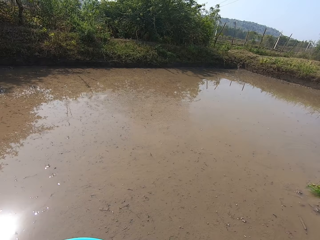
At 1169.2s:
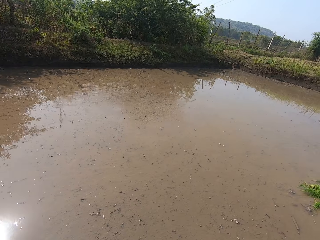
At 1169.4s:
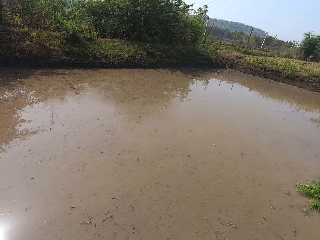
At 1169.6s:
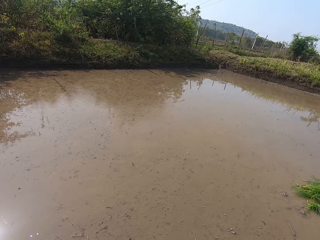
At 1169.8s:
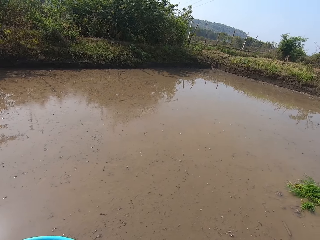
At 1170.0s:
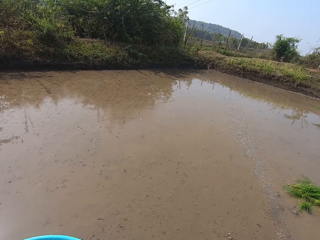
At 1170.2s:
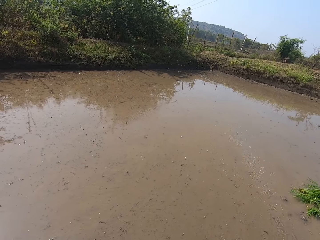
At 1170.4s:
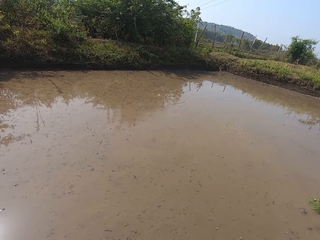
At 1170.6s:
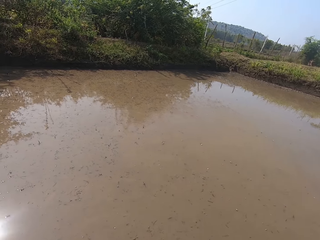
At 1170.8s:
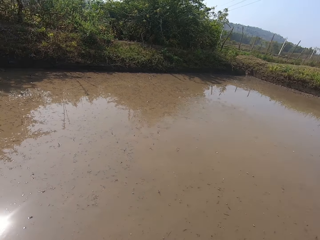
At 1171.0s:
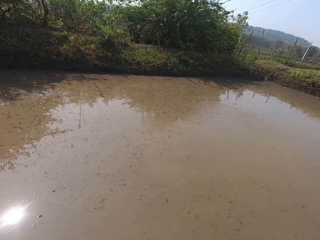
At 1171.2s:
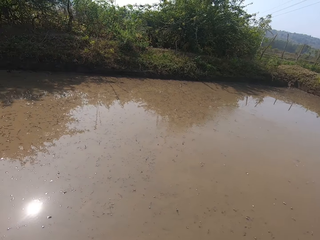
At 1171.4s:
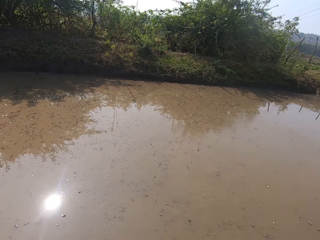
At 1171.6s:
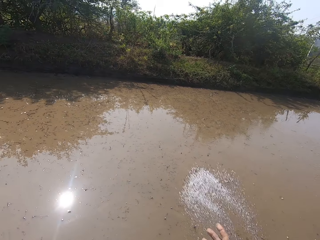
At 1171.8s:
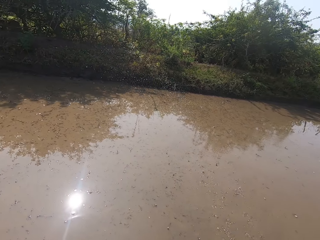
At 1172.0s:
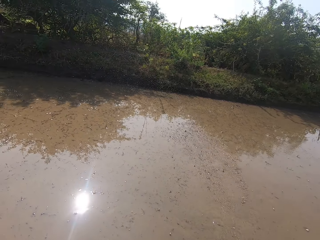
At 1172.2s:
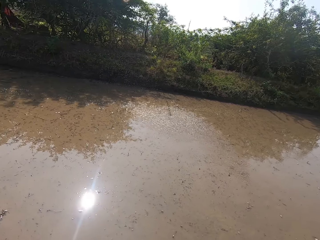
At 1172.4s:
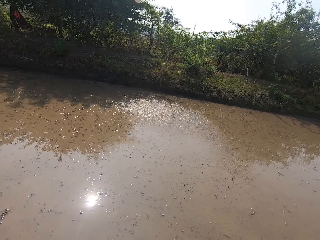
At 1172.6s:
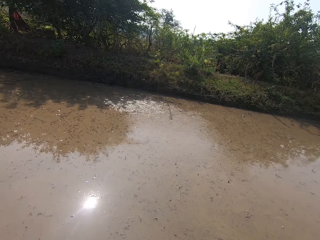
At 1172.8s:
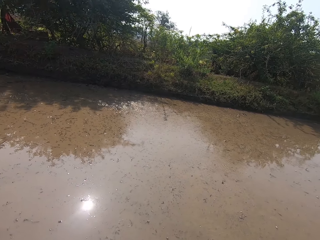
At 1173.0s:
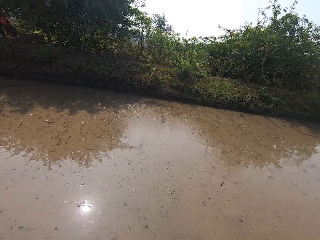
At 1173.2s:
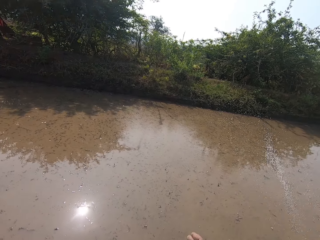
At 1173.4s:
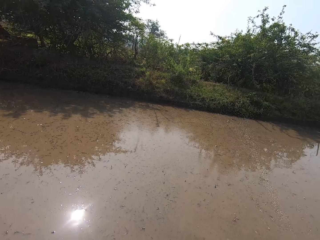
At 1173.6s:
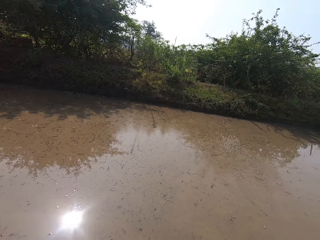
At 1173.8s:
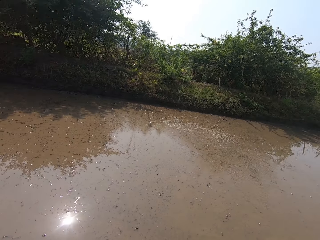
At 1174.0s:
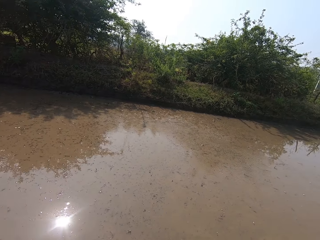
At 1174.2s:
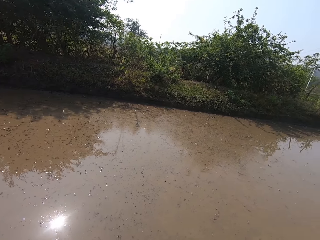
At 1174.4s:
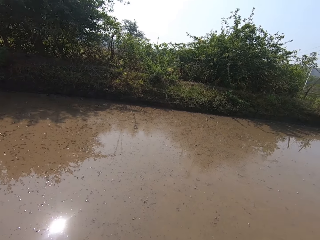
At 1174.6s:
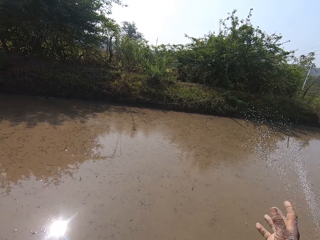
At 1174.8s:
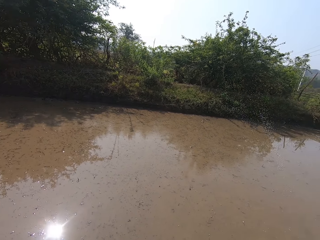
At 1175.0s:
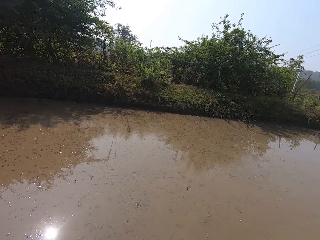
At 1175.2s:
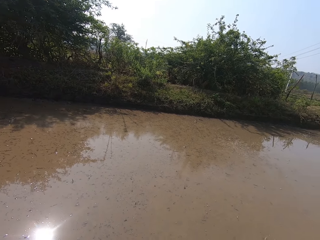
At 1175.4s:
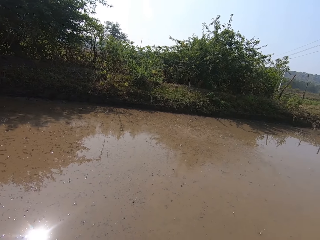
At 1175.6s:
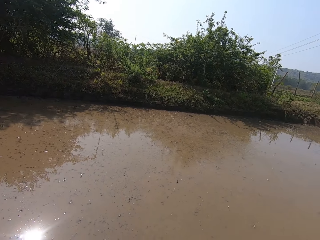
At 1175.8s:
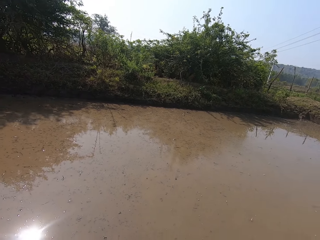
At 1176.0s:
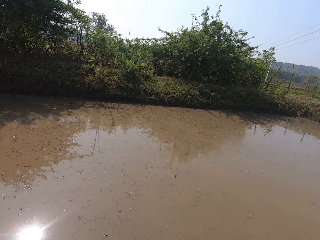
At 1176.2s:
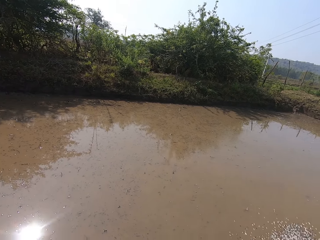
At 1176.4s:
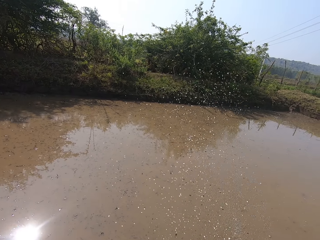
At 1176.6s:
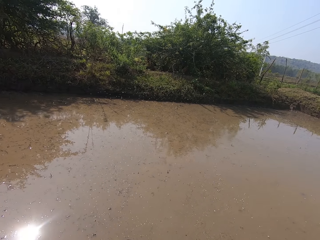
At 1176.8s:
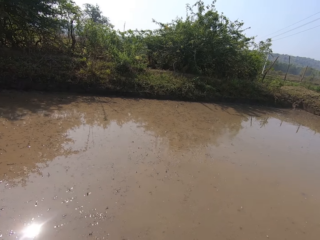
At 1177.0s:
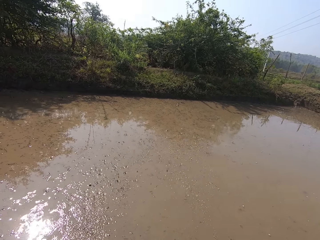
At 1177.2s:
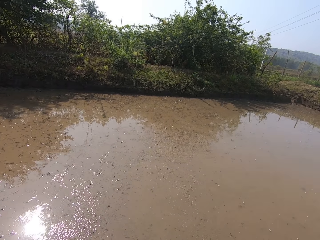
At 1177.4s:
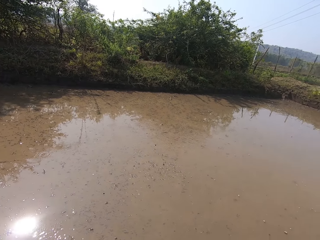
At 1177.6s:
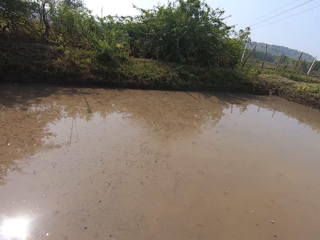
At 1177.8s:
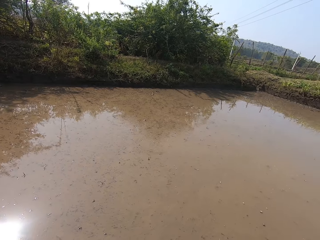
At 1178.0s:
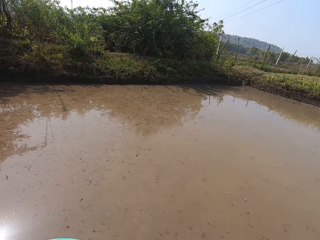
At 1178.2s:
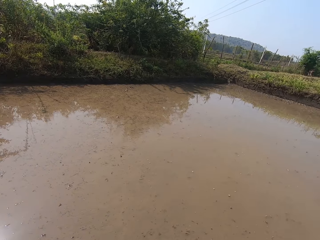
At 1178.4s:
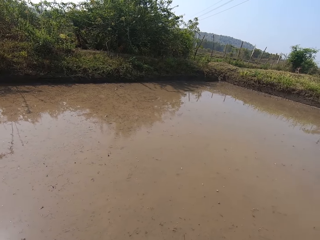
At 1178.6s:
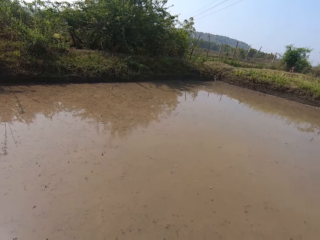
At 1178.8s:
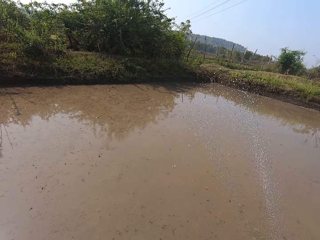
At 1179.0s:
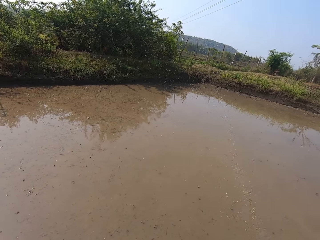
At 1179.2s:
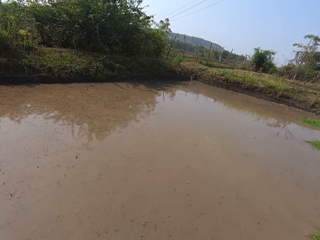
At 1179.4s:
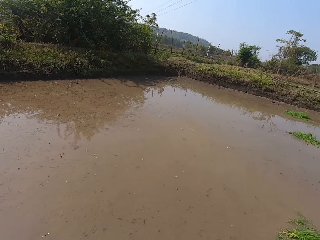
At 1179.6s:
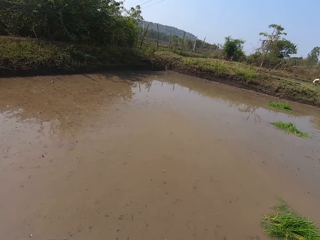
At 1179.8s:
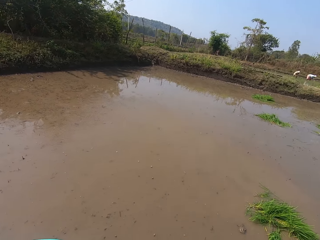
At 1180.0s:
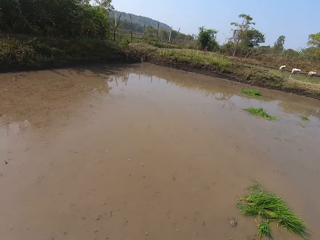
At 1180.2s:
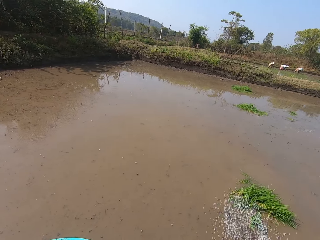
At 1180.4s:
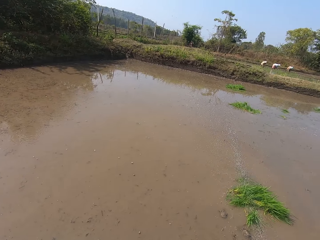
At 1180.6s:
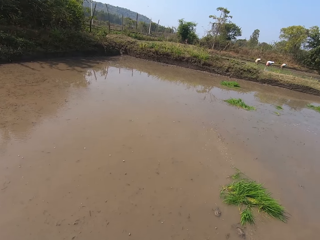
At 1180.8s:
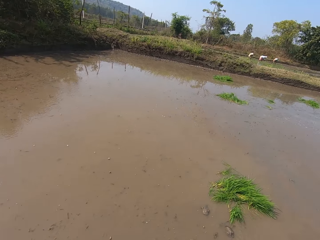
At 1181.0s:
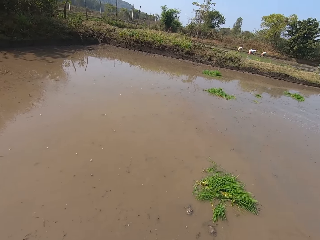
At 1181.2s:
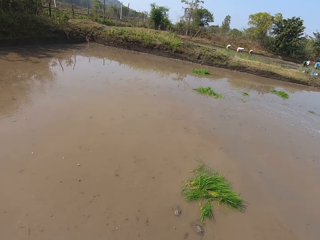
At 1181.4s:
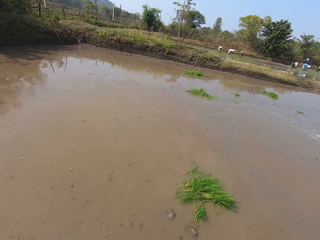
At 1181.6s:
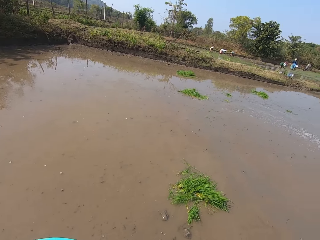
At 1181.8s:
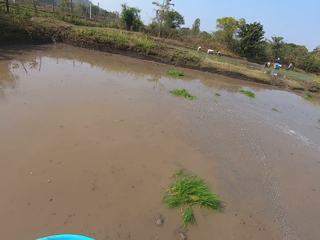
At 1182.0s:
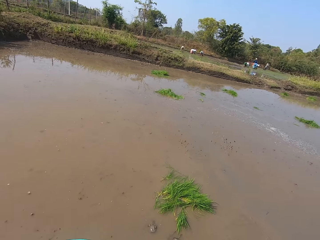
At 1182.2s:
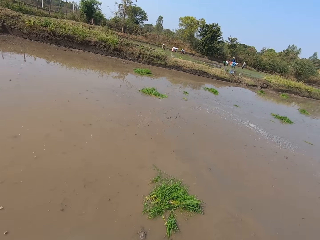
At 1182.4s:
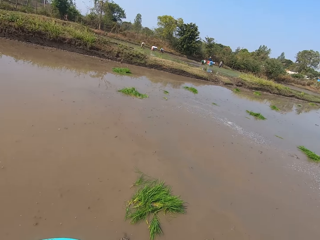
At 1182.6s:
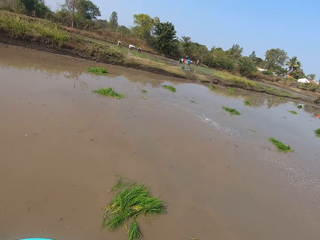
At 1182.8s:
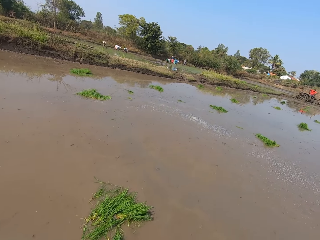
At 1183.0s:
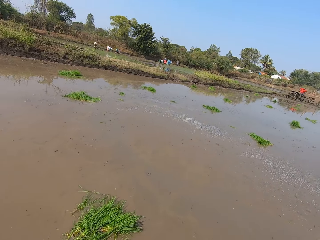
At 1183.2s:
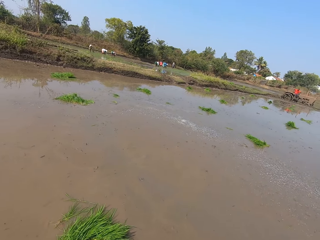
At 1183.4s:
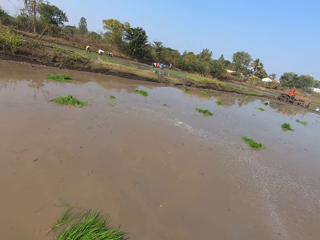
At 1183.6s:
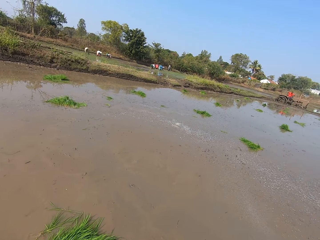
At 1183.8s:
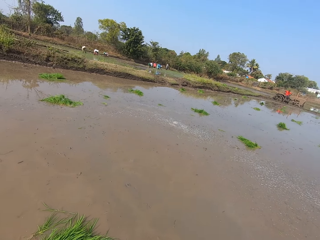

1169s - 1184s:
The camera wearer throws something to the water. They look around. They throw something to the water. They look around. They throw something to the water.

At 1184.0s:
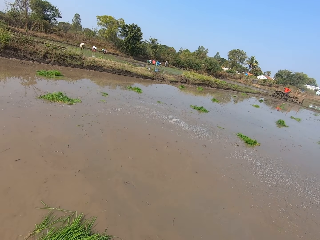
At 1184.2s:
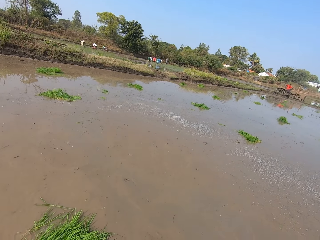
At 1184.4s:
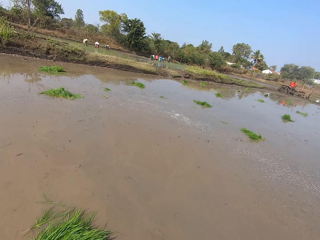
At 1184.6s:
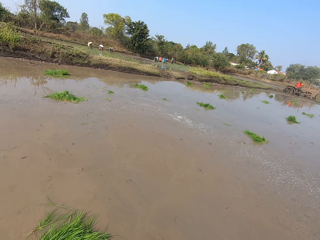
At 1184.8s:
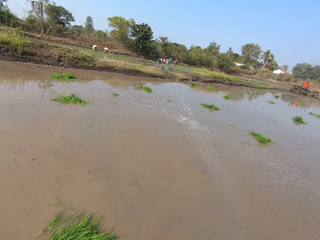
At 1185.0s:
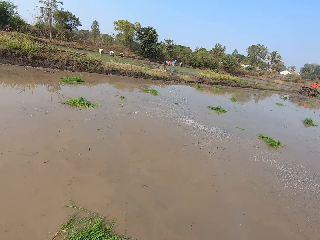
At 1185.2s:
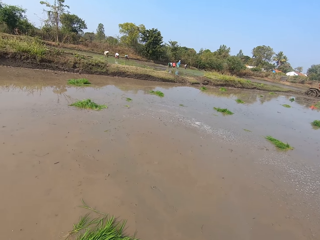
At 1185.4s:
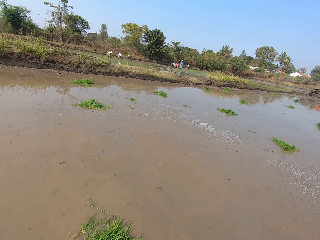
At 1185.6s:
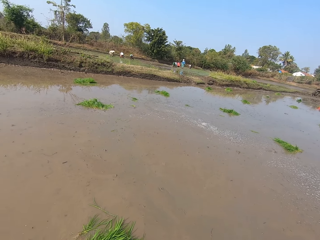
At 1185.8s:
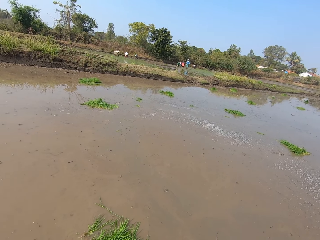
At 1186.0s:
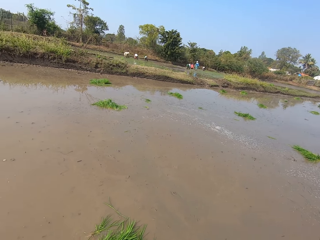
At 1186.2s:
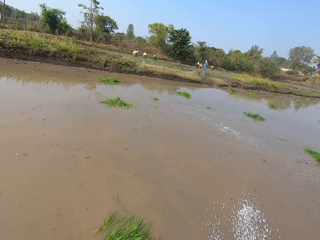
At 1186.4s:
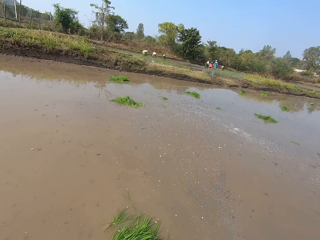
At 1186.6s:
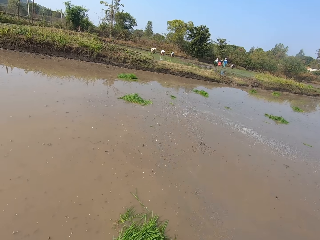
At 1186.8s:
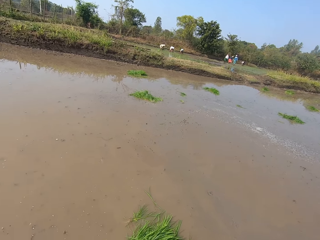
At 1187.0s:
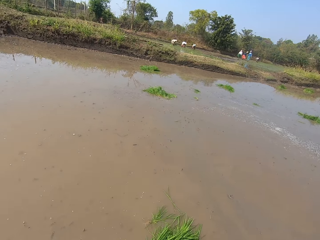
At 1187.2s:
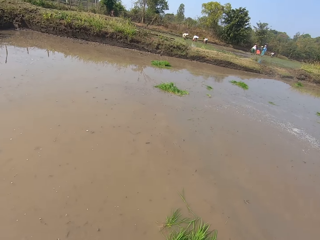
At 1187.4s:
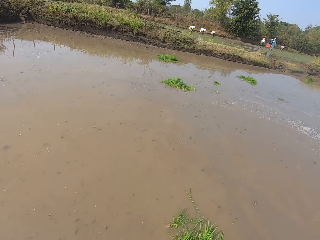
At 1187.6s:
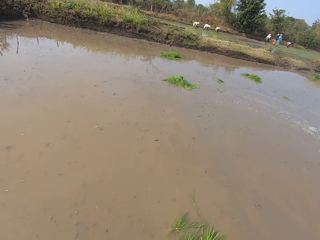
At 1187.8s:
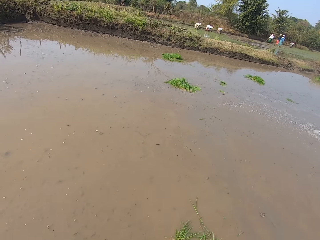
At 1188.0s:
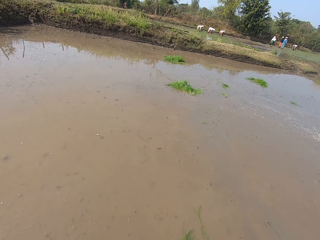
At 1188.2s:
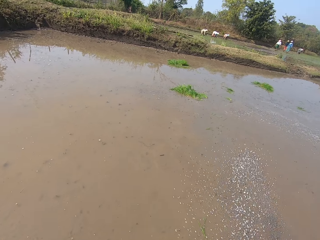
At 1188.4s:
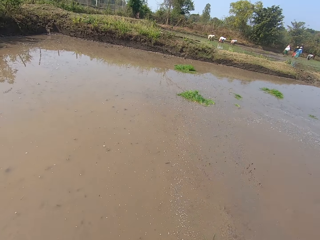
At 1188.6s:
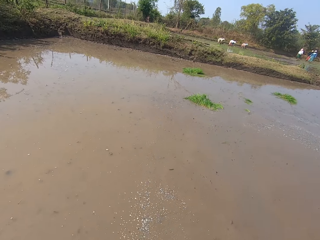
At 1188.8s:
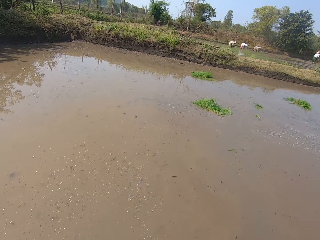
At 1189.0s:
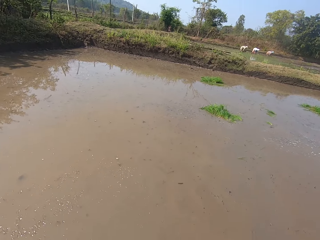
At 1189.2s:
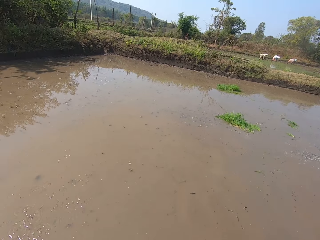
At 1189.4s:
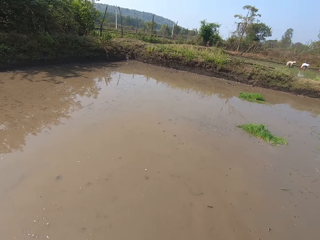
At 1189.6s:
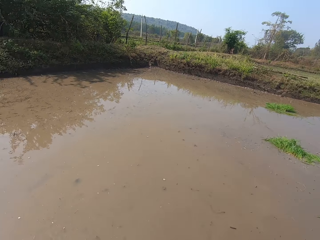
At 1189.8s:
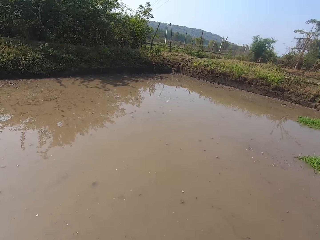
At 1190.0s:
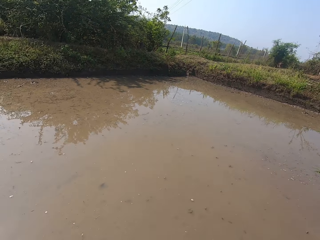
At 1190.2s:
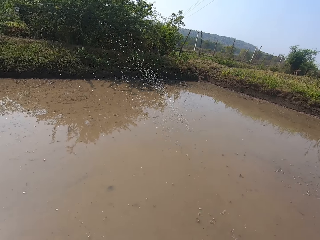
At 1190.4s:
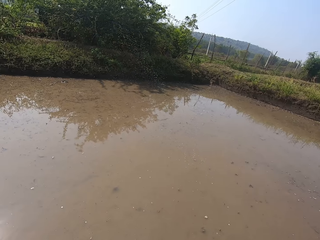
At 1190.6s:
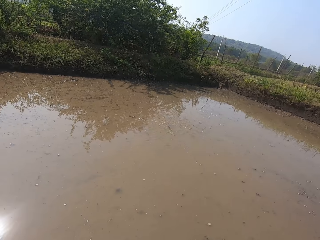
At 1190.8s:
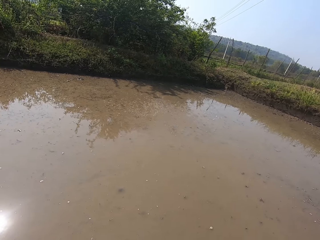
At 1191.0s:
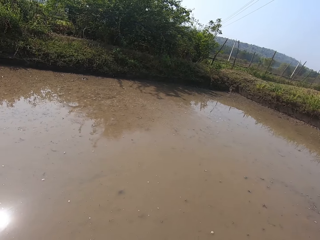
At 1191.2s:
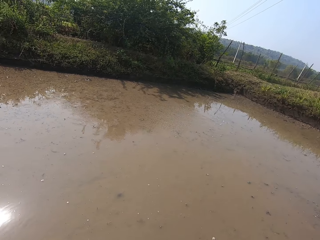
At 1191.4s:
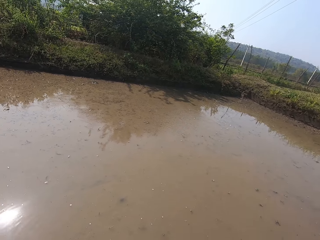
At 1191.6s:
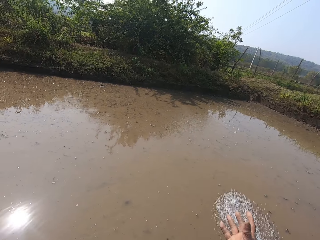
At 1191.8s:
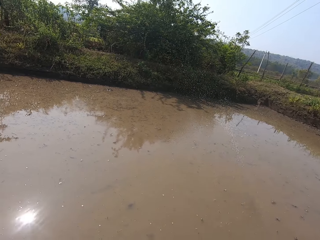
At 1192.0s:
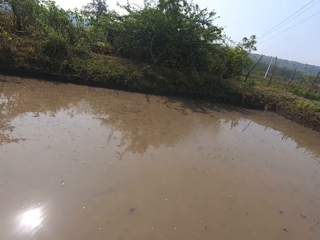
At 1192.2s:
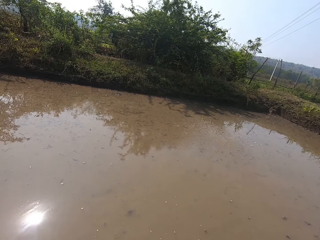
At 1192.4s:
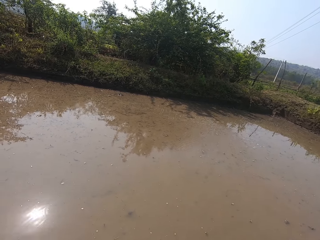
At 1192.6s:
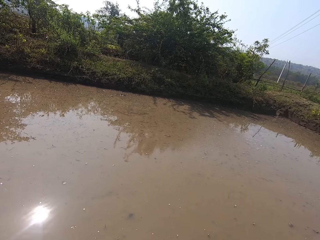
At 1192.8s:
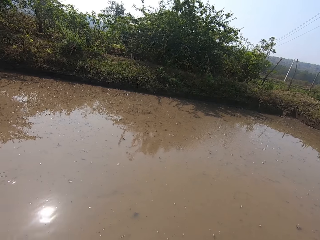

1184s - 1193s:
The camera wearer looks around. They throw something to the water.
